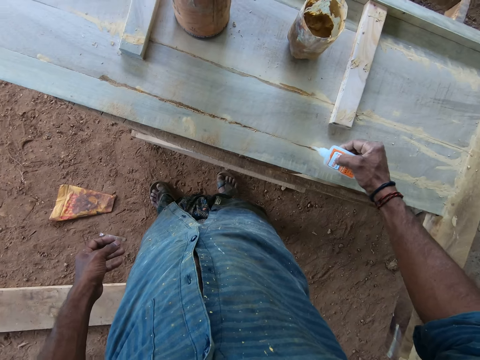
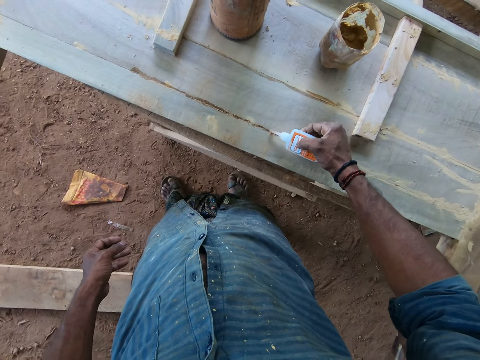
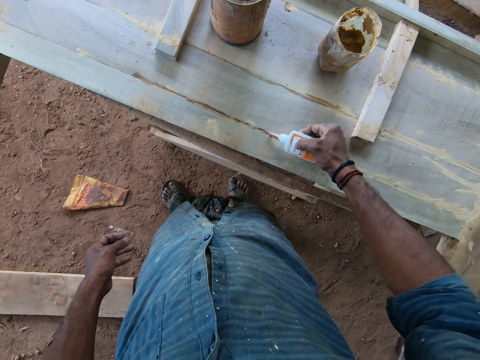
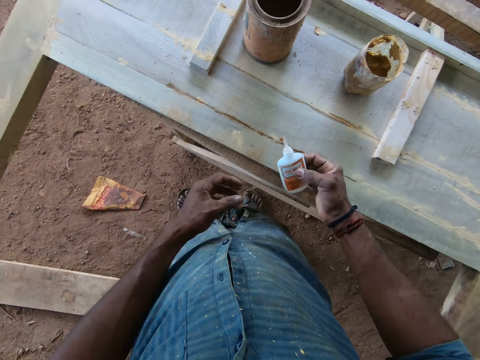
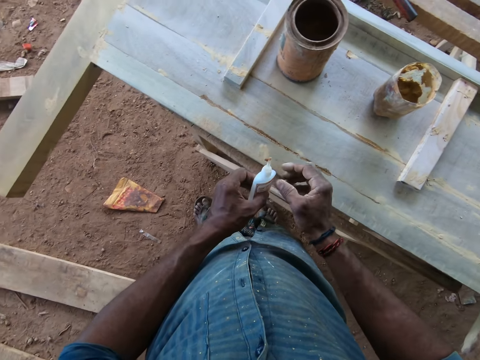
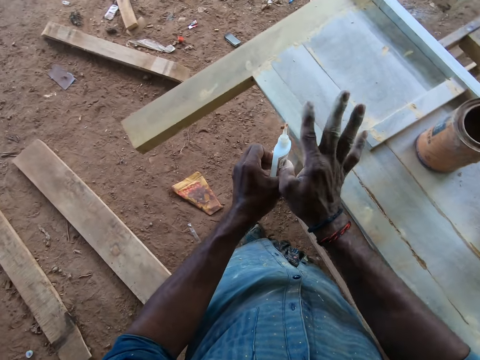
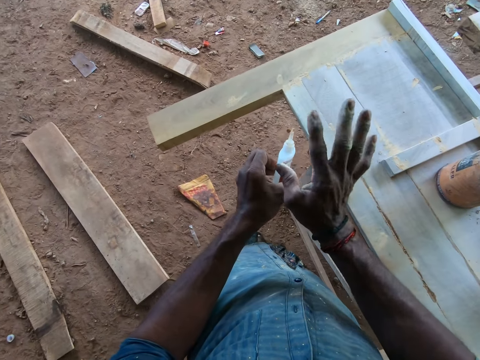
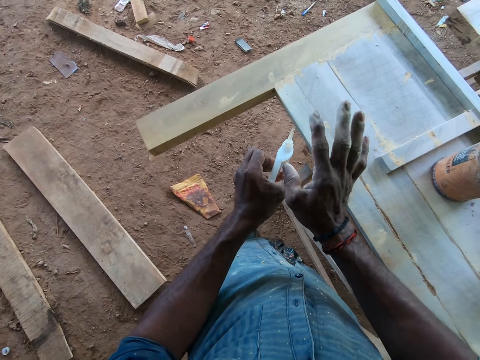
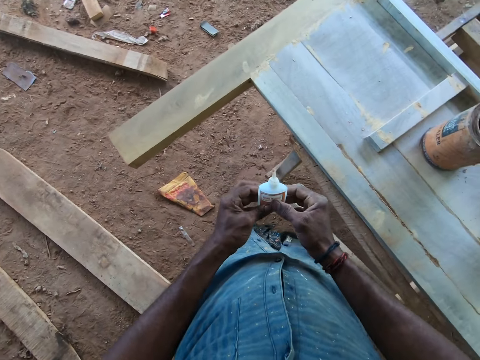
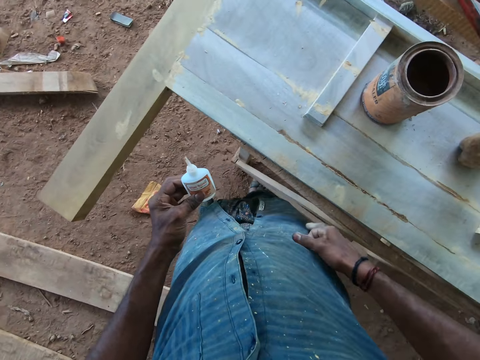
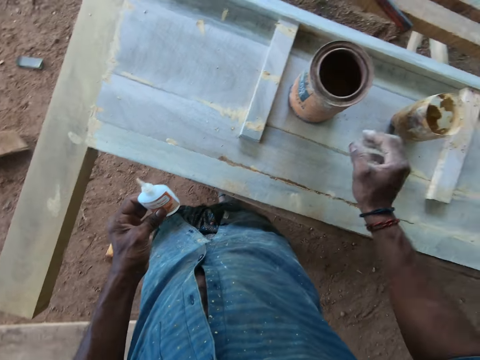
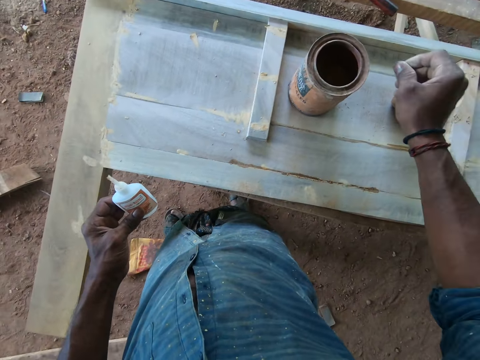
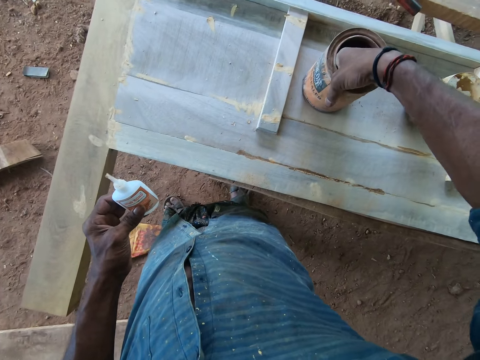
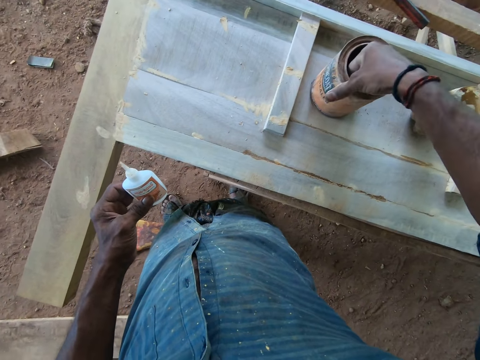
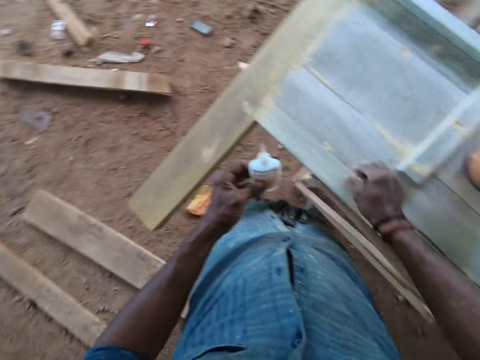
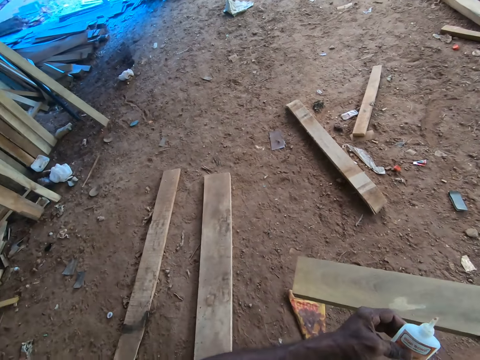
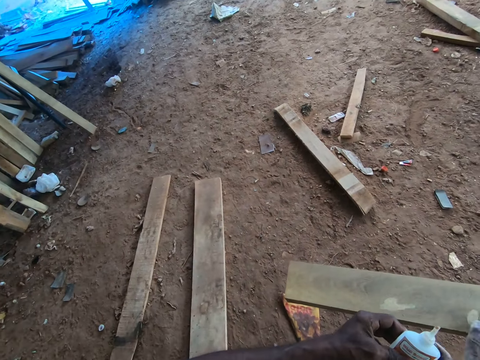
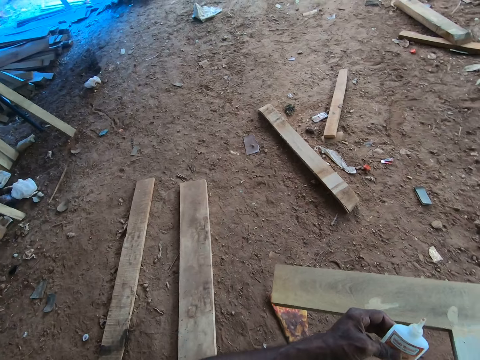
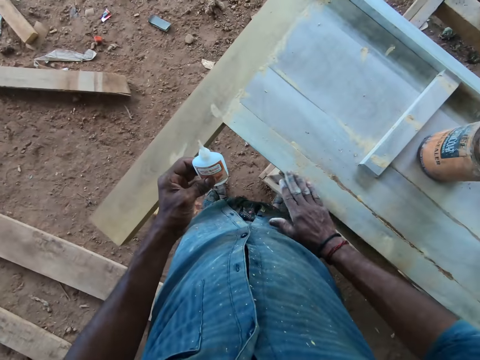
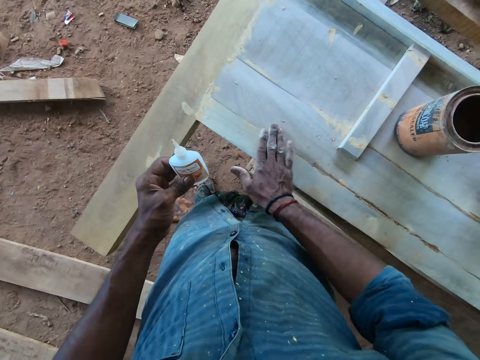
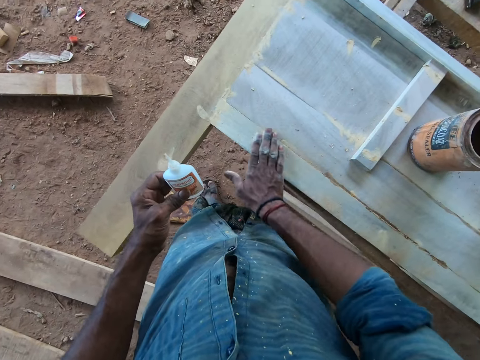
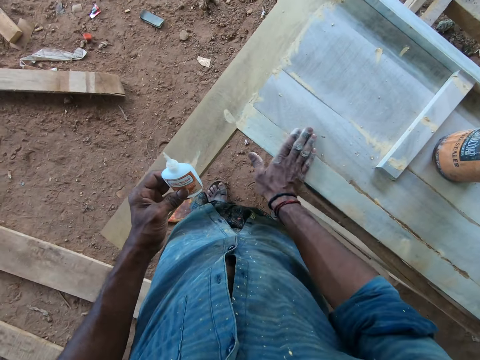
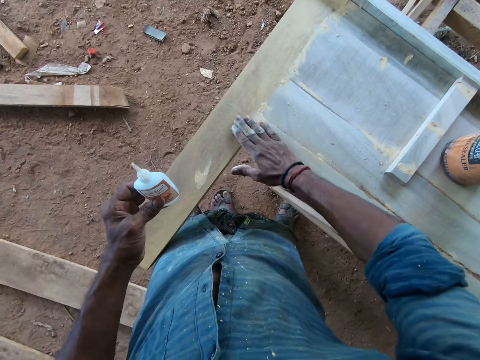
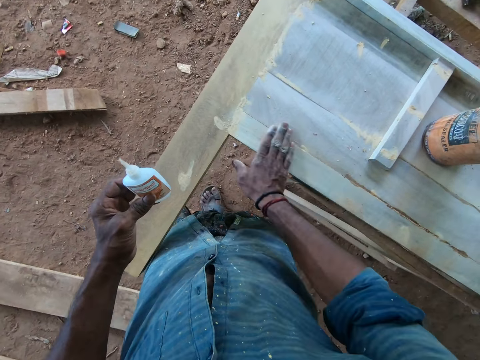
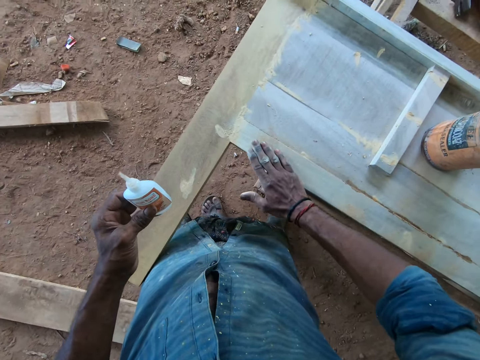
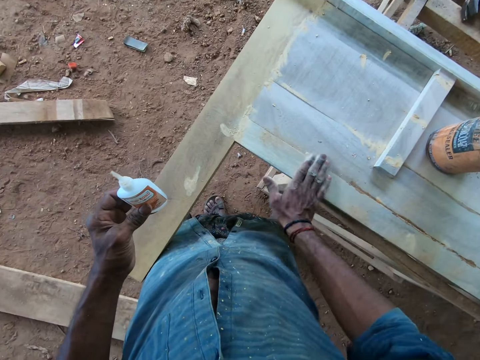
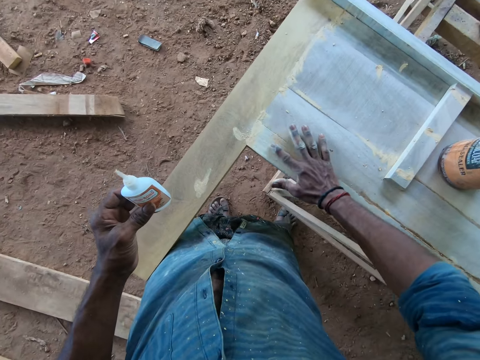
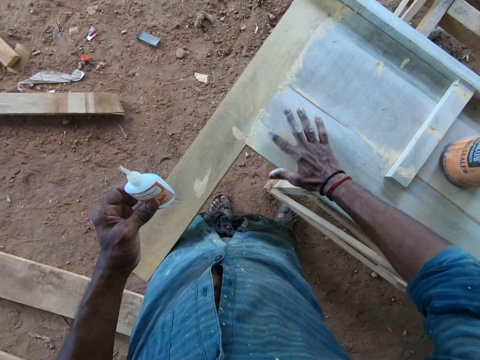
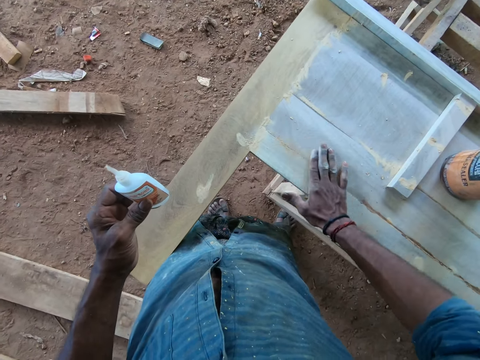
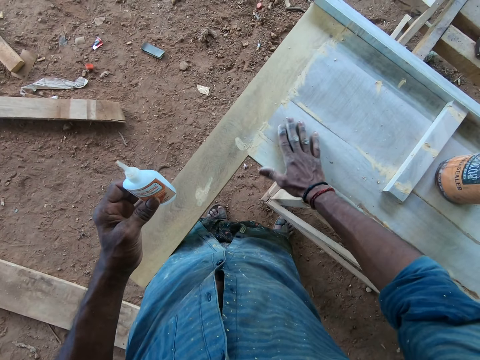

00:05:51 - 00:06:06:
The camera wearer passes the glue container in his right hand to his left hand. He flicks his finger on the glue container in his left hand. He cleans his right hand on his cloth. He holds the glue. He touches a container on the wooden frame with his right hand. He packs some wood filler with his right hand from the can on the wooden frame. He fills the wooden frame with the wood filler in his right hand. He rubs the wood filler on the wooden frame with his right hand. He holds the glue.

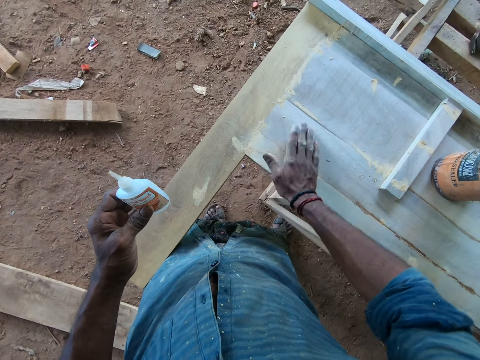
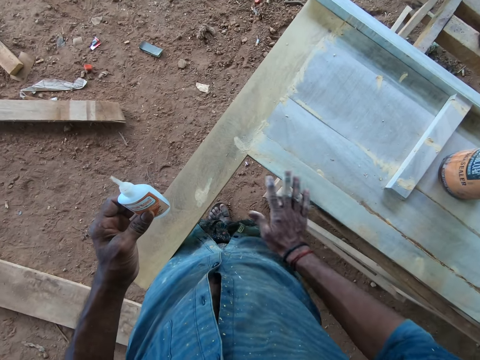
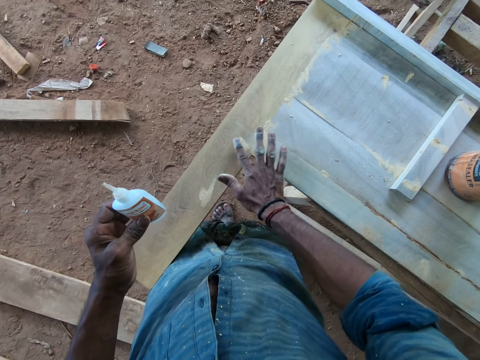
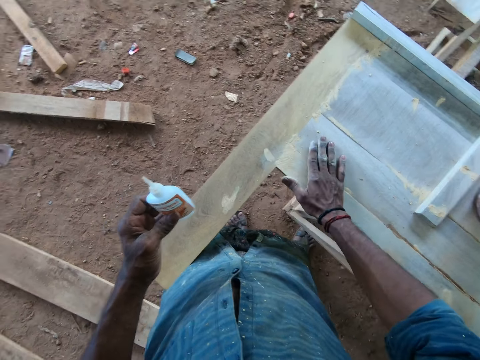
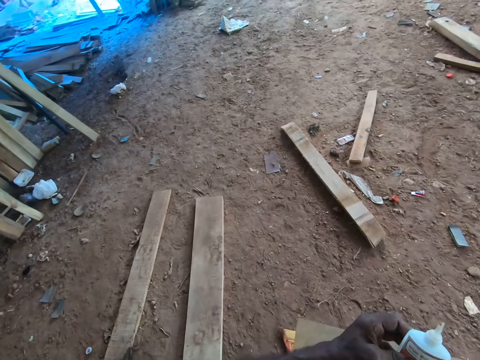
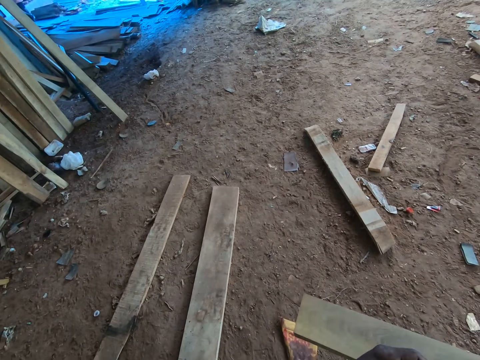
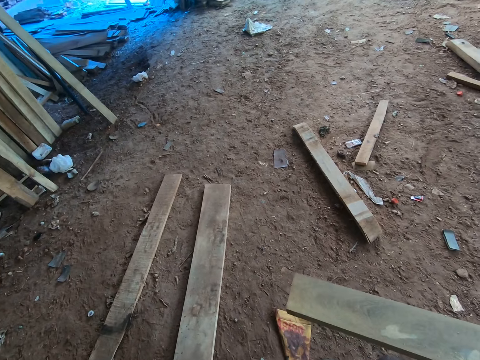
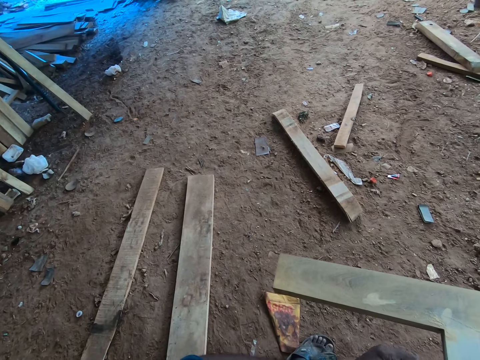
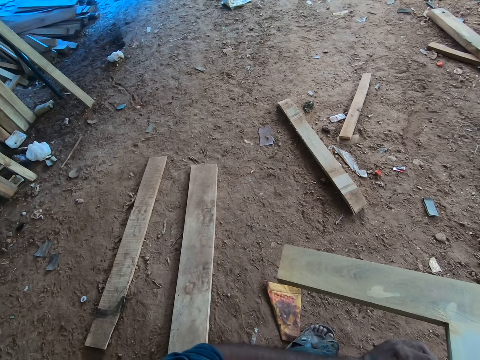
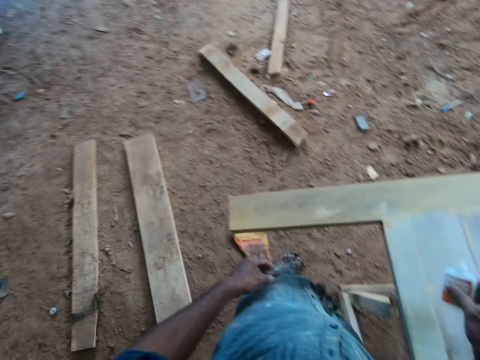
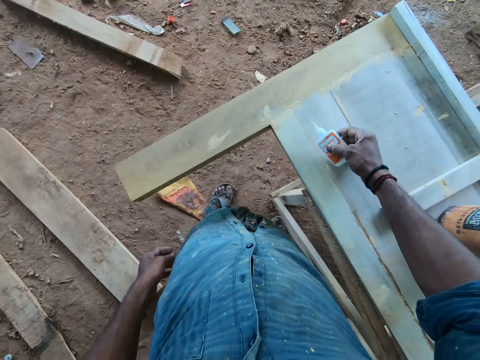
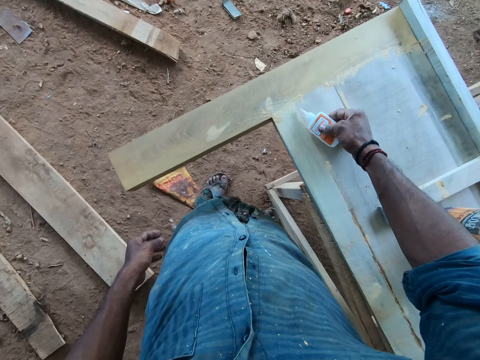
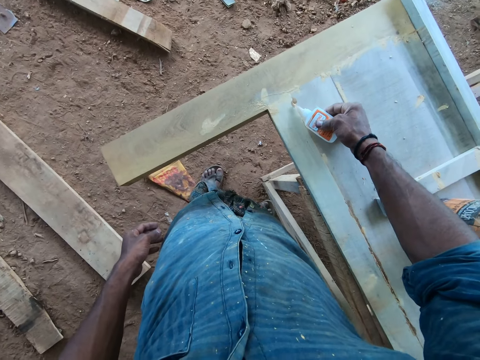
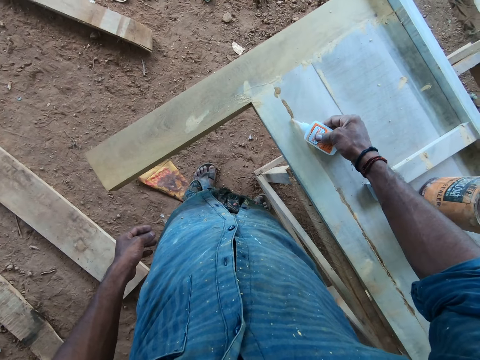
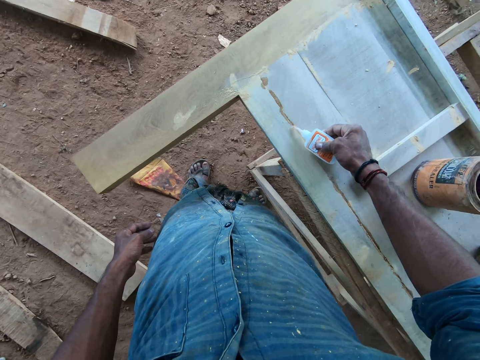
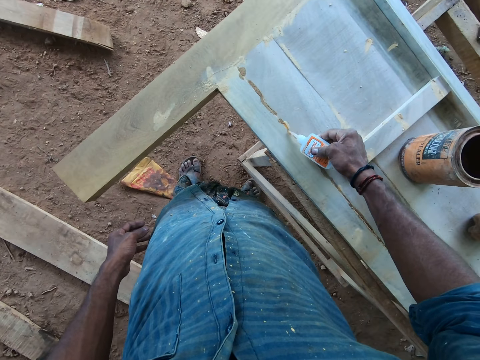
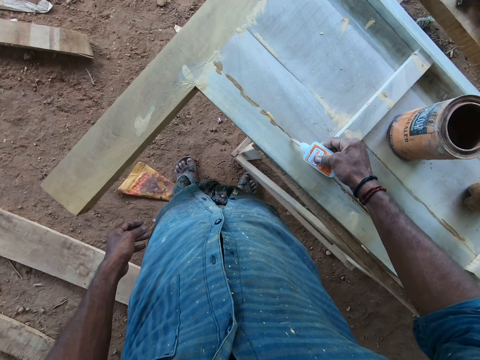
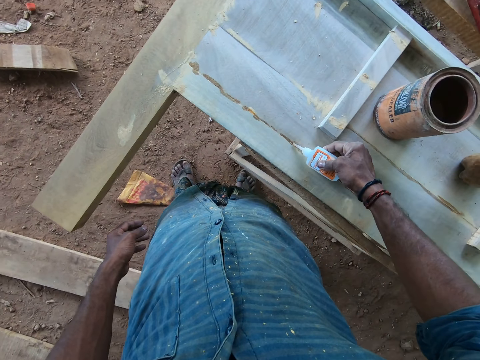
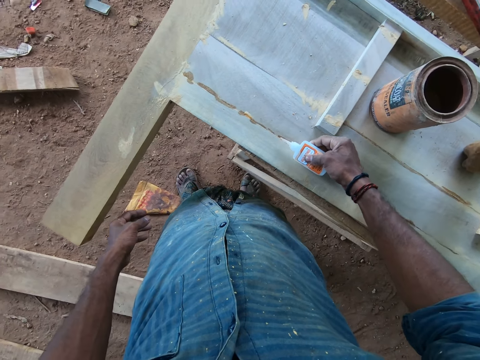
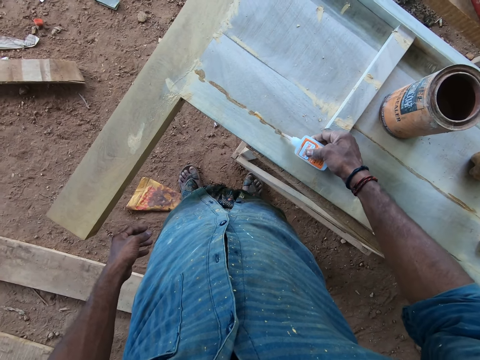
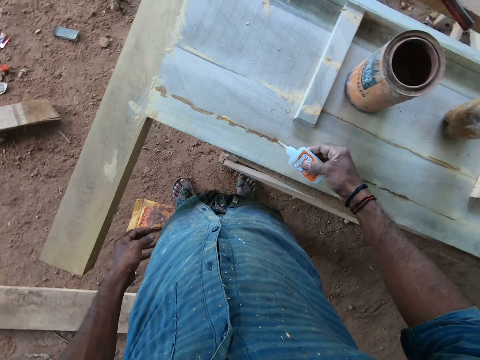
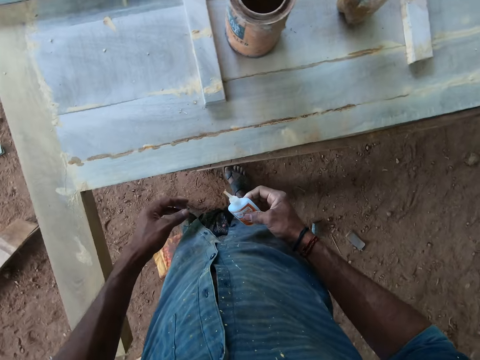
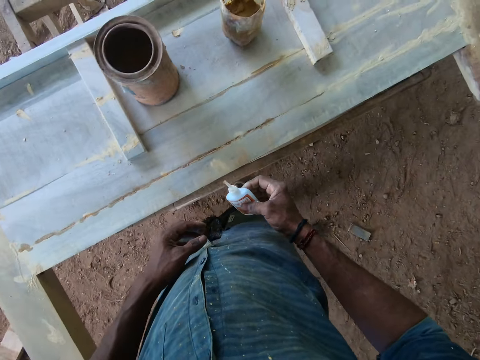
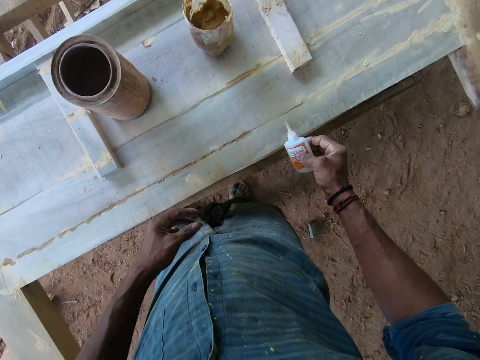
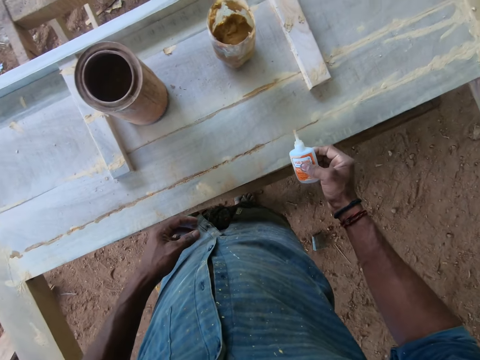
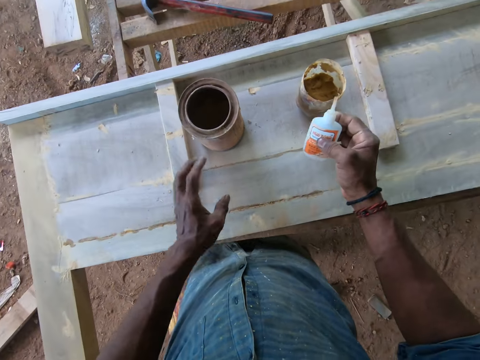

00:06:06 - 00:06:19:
The camera wearer passes the glue container in his left hand to his right hand. He looks around the compound. He fills the wooden frame with the glue from the glue container in his right hand.
